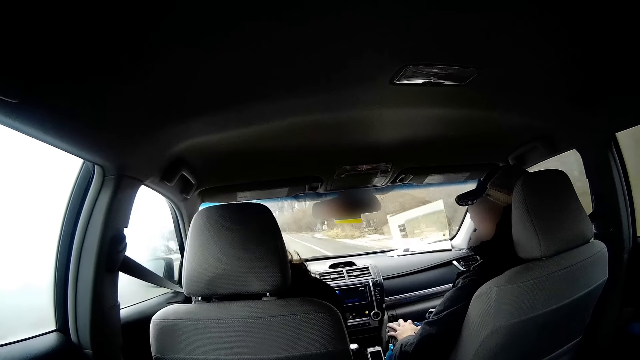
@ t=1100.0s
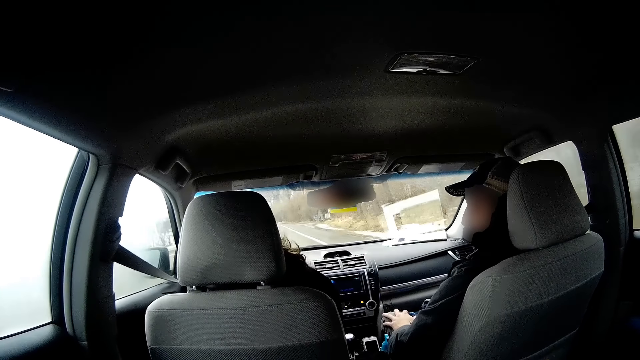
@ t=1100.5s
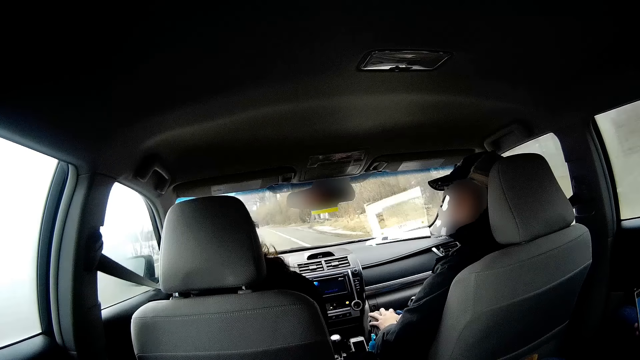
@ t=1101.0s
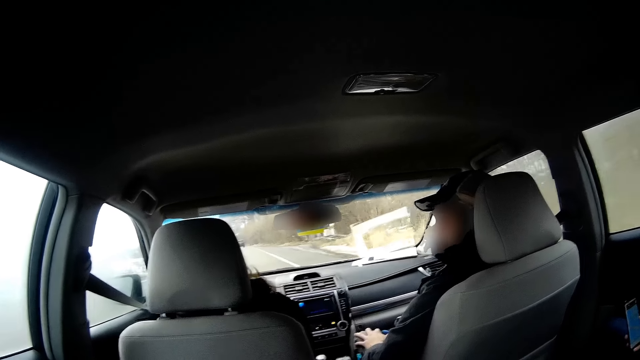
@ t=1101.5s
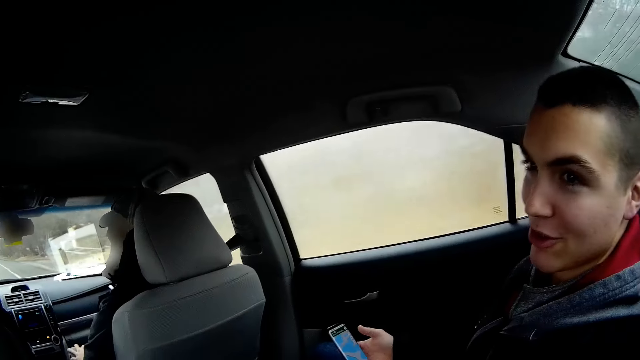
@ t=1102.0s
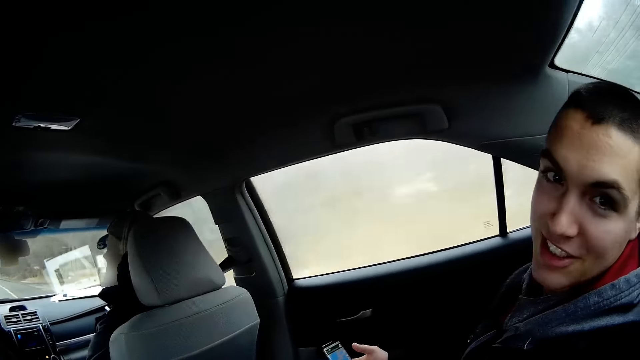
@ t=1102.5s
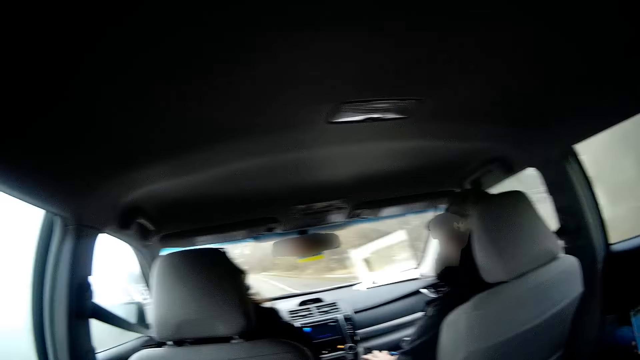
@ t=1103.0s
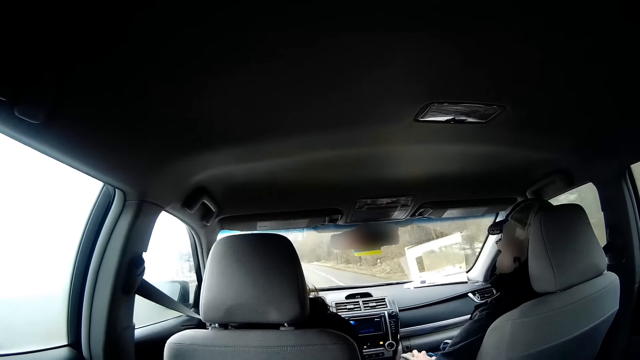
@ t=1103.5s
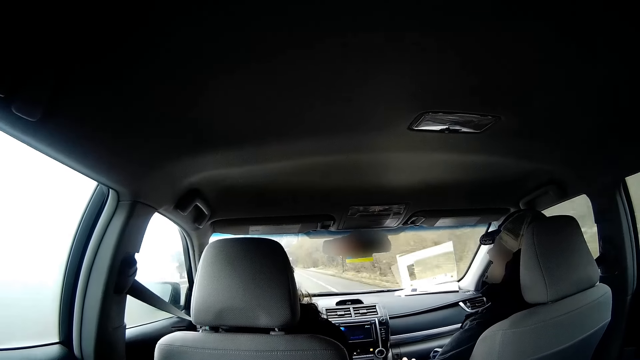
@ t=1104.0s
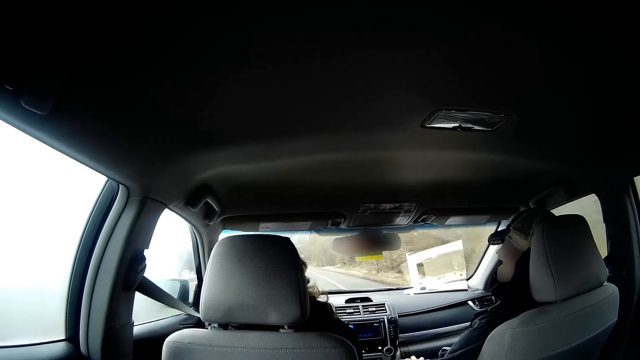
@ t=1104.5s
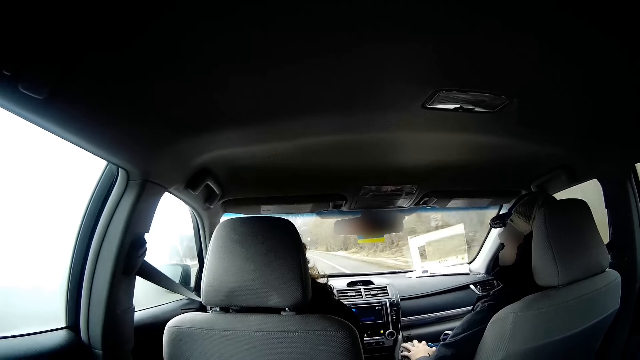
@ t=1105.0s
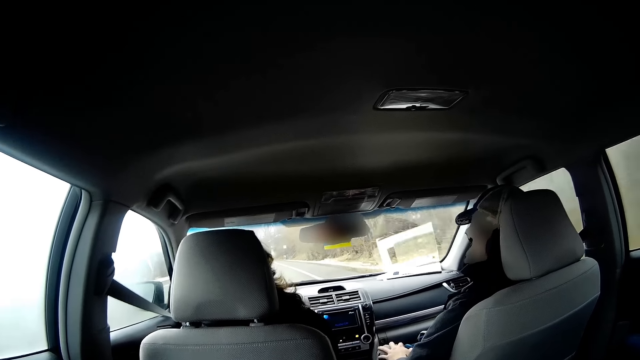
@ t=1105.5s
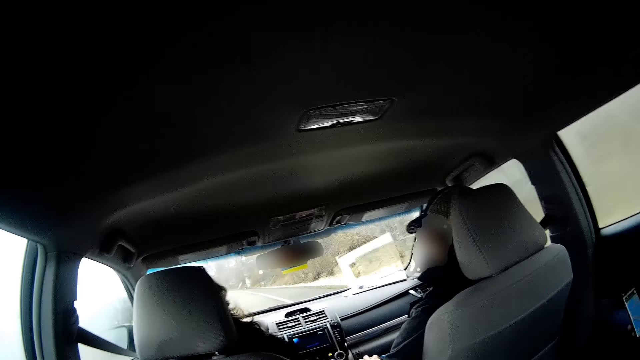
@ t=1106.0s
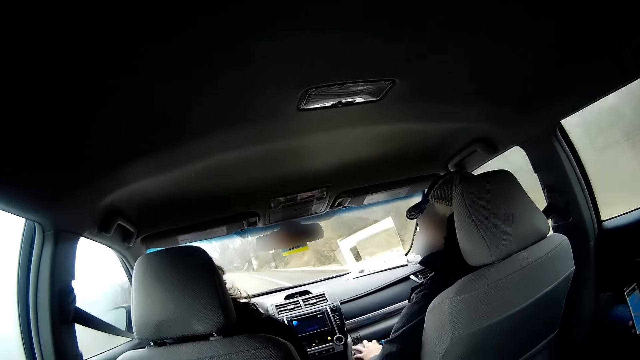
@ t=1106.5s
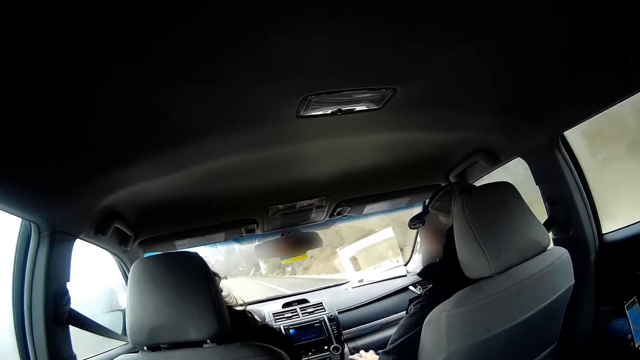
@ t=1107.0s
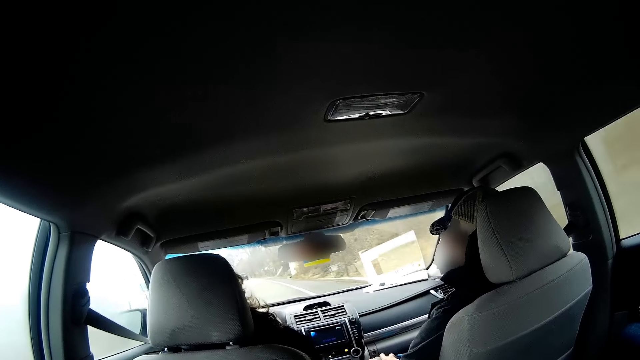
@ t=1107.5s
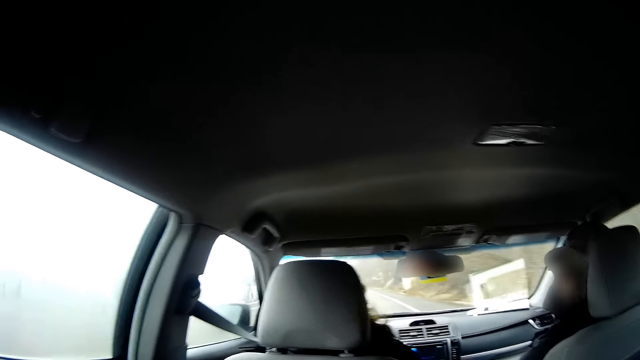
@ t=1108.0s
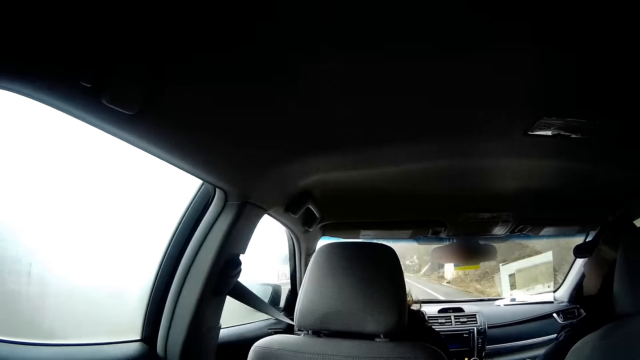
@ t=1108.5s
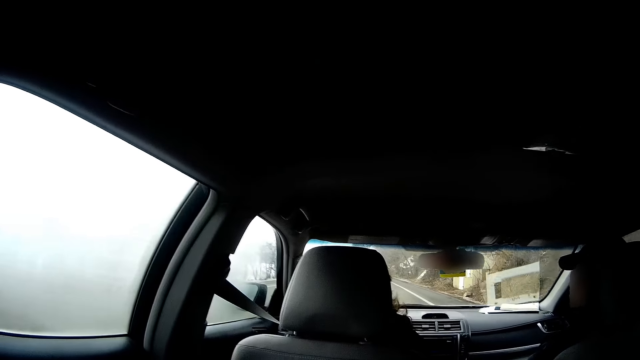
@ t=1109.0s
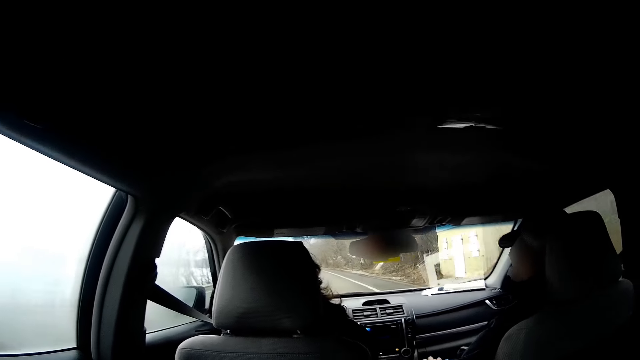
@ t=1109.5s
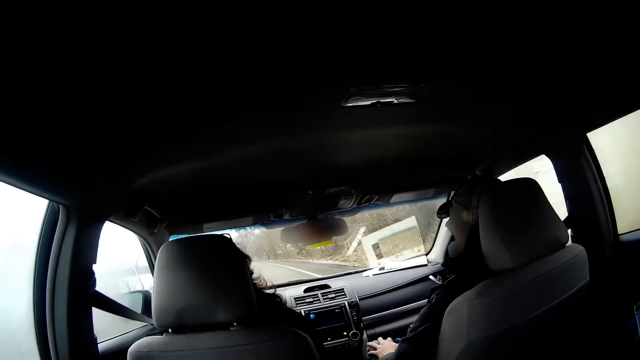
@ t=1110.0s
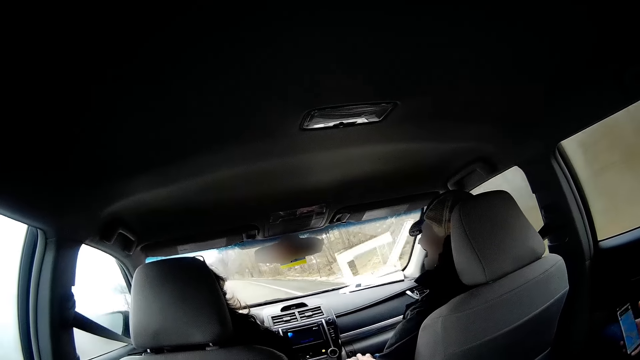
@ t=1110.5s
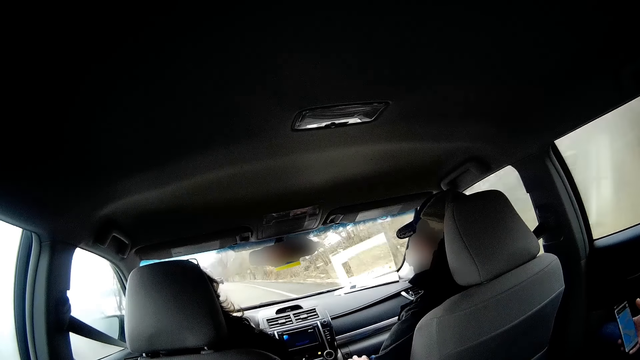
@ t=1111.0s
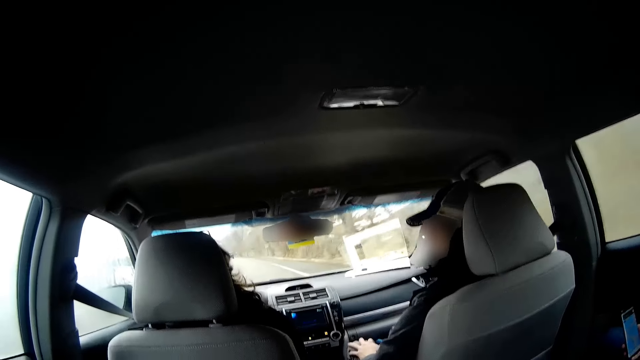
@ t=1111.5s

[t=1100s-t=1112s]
A person talks to the camera wearer. Another person talks to a third person.

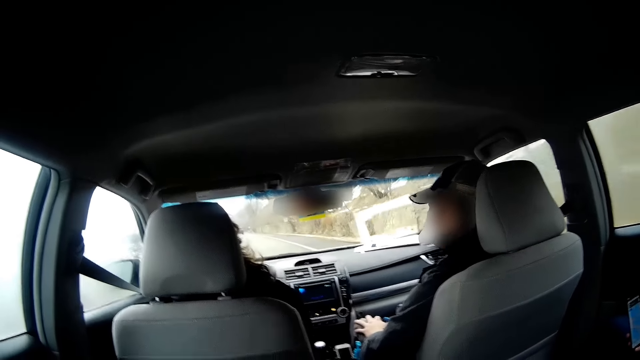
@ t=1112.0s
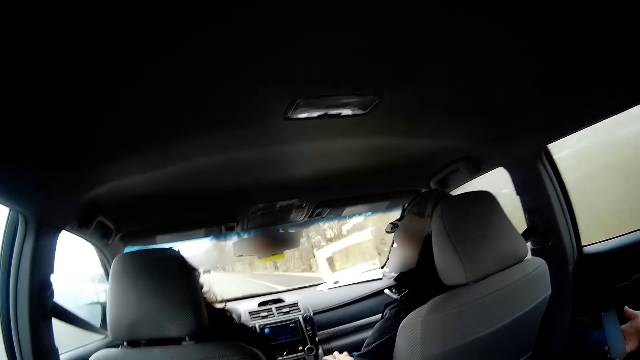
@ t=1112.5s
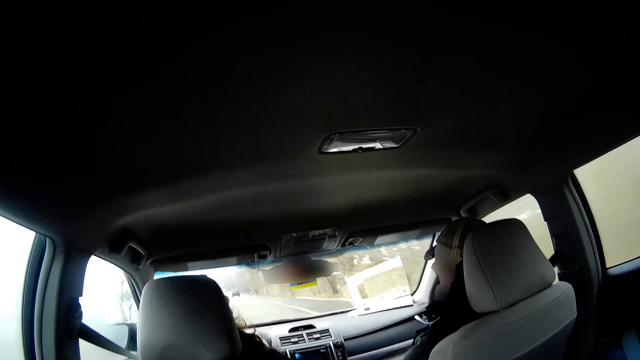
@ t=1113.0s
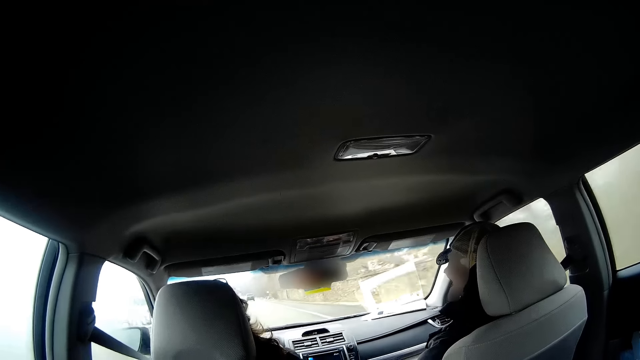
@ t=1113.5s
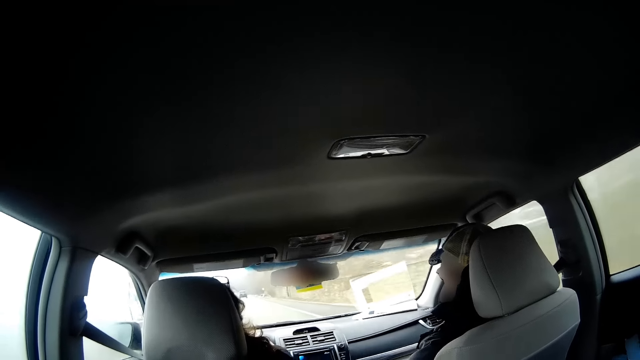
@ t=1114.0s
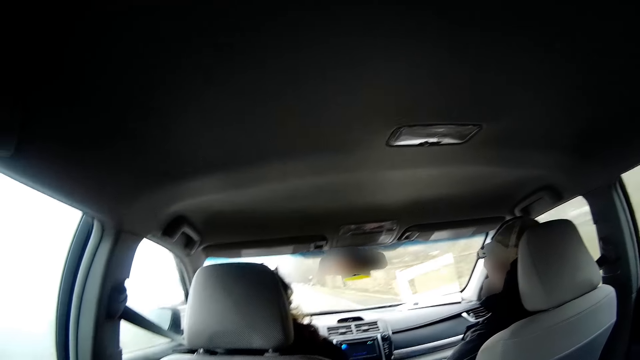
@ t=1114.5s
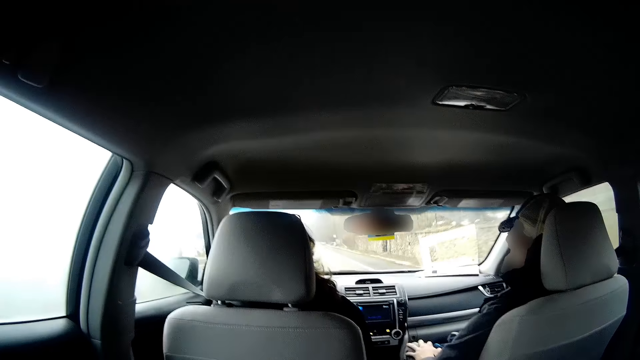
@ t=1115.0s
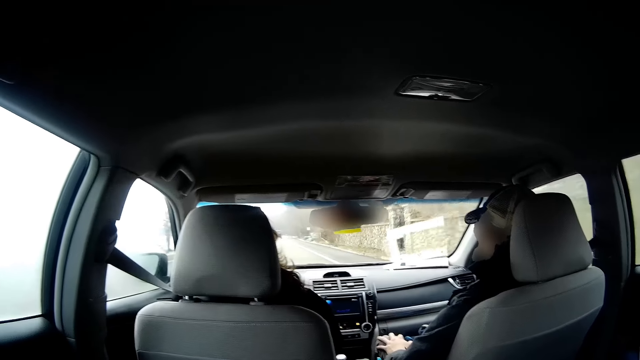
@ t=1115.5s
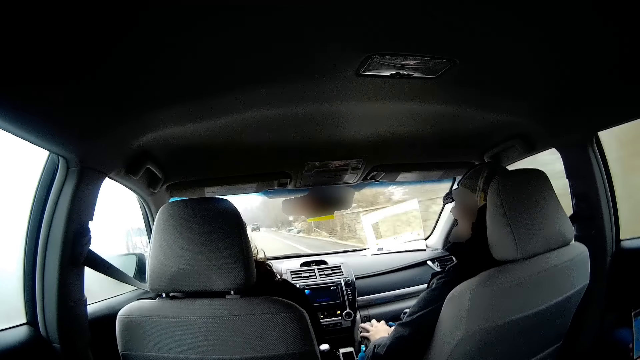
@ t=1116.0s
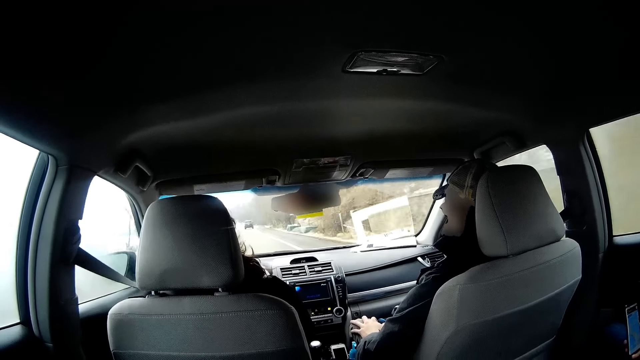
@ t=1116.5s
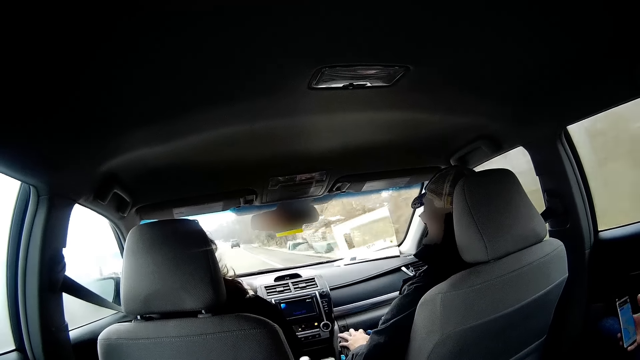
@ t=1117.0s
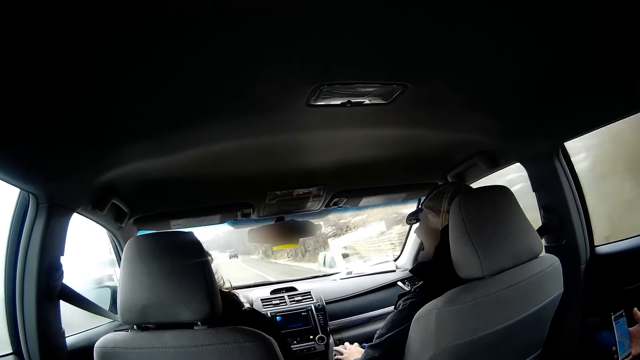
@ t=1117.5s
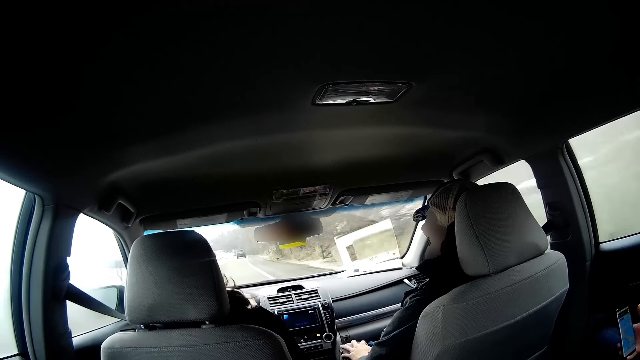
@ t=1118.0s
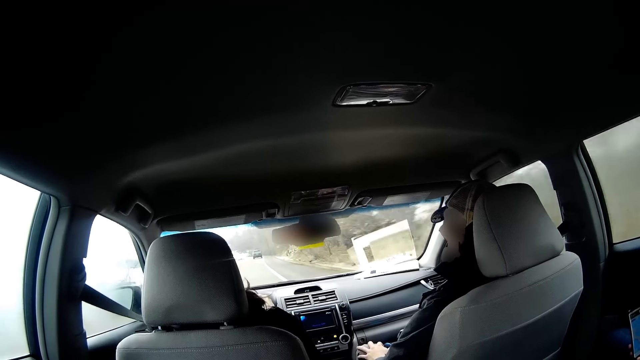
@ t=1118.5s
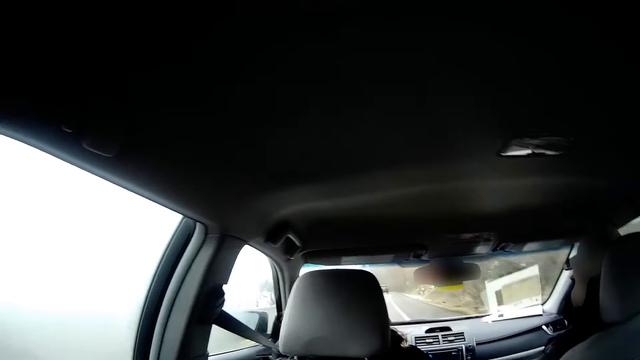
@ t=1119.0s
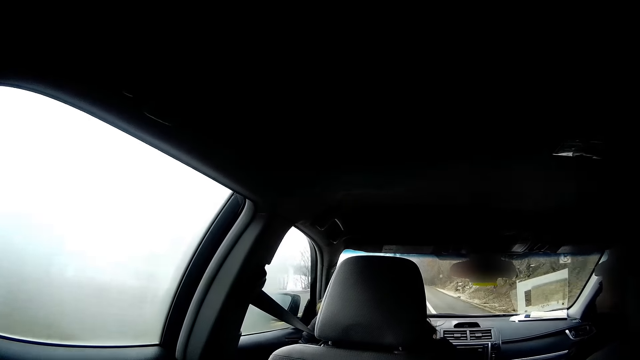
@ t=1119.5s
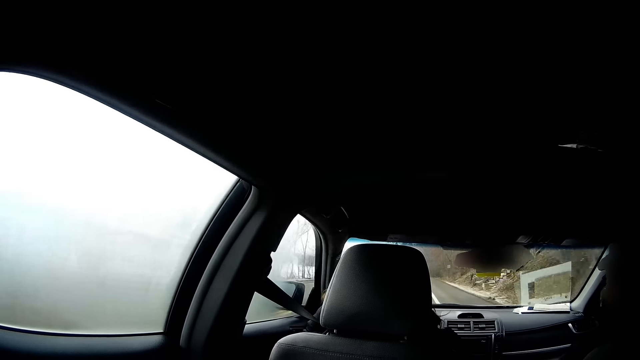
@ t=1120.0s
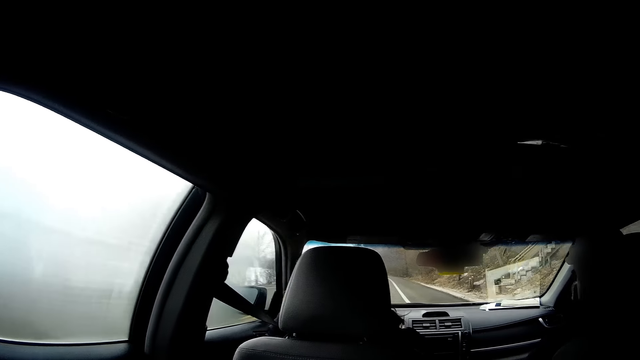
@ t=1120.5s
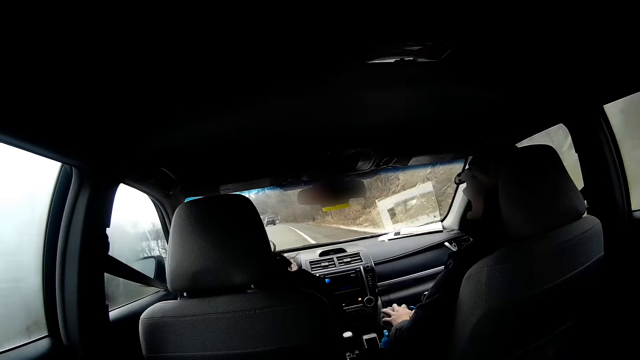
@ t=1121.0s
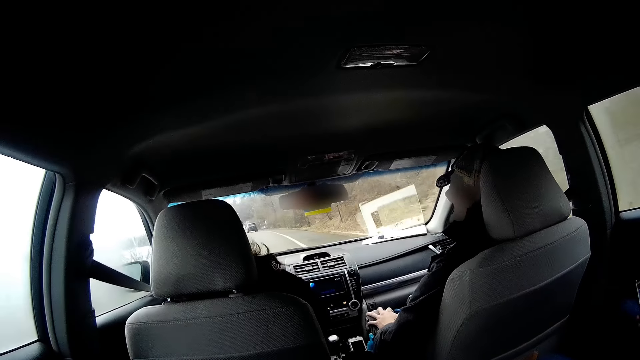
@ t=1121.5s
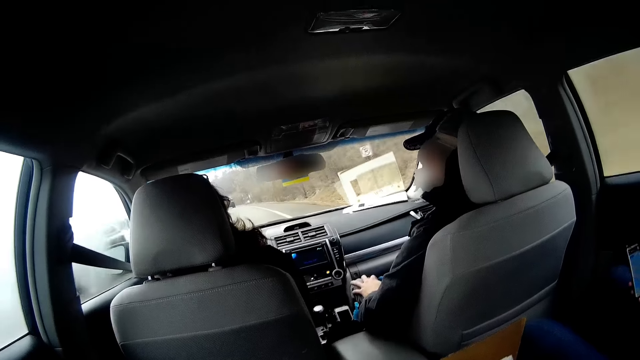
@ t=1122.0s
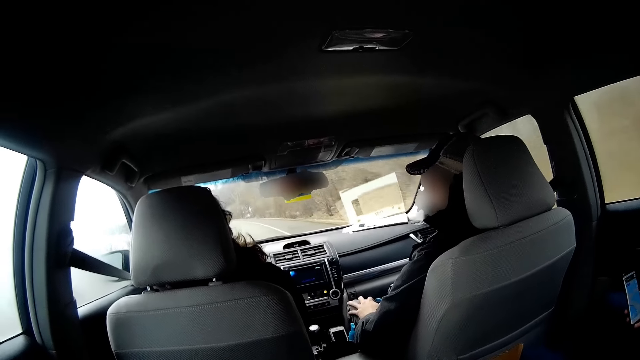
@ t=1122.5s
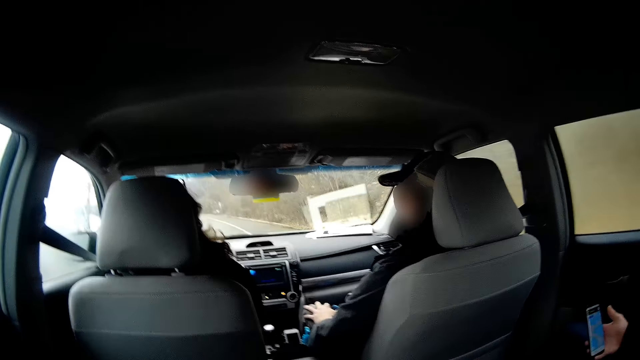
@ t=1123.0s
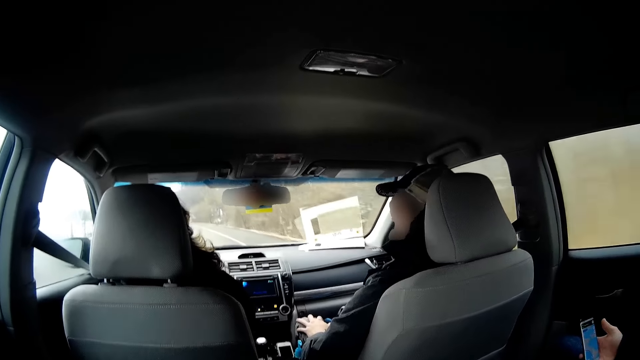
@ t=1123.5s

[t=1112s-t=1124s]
A person drives the car. Another person talks to the first person.
